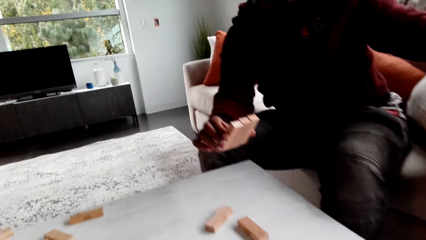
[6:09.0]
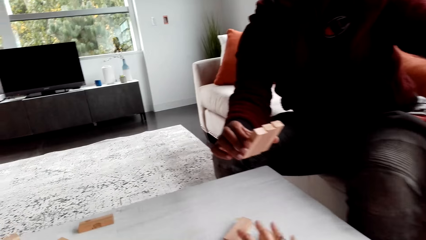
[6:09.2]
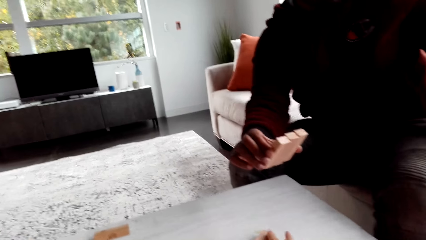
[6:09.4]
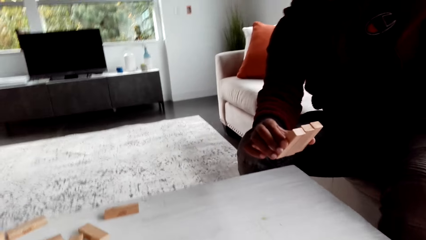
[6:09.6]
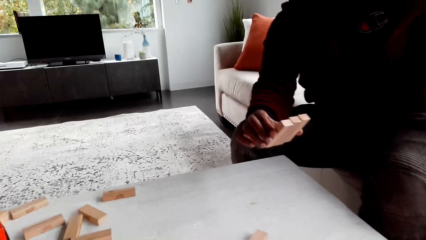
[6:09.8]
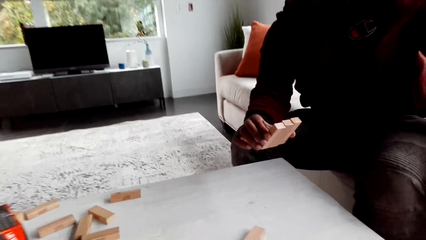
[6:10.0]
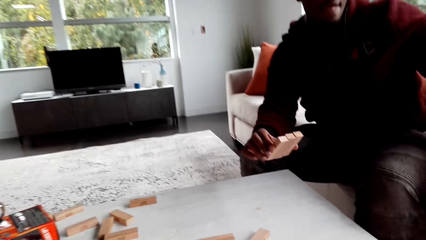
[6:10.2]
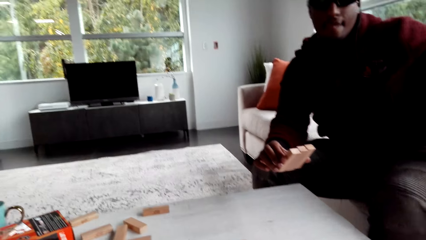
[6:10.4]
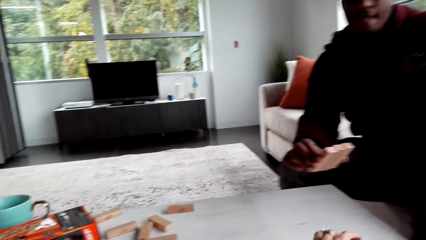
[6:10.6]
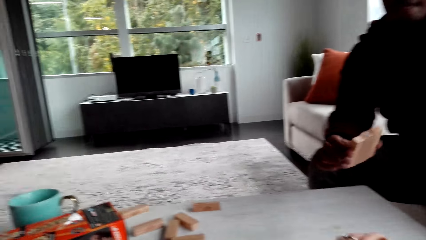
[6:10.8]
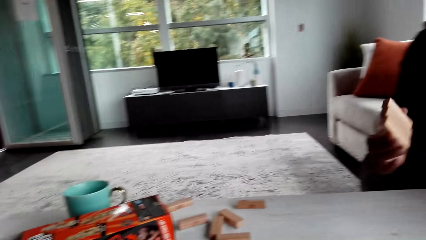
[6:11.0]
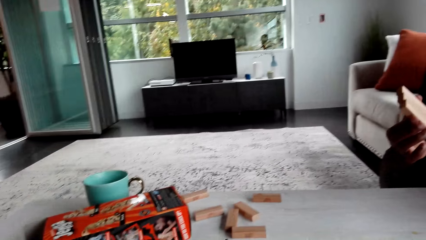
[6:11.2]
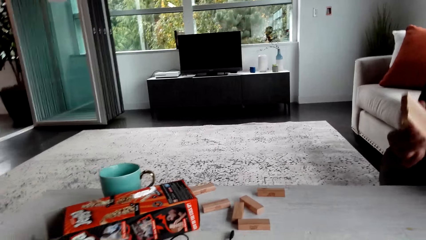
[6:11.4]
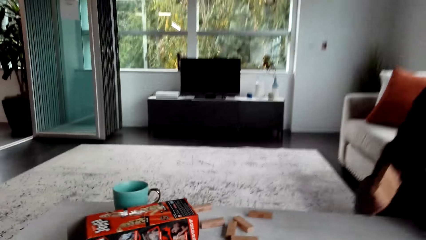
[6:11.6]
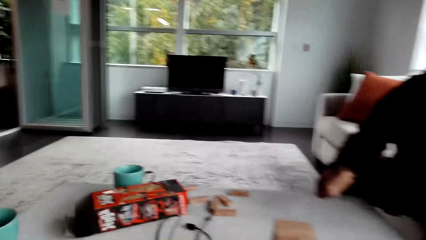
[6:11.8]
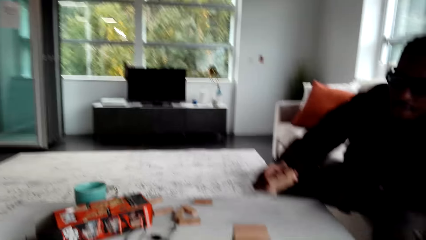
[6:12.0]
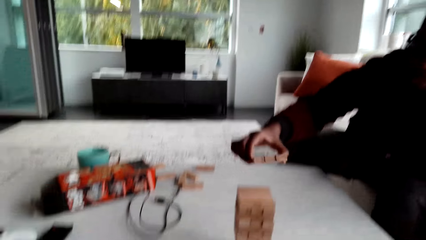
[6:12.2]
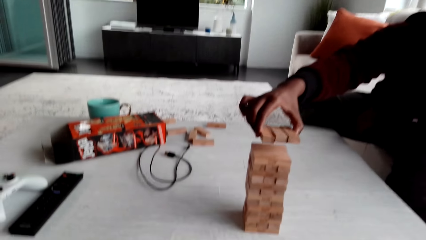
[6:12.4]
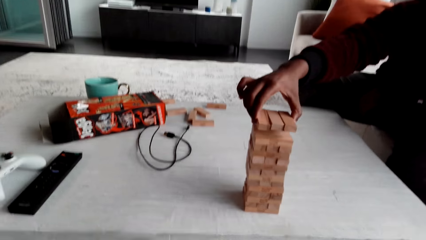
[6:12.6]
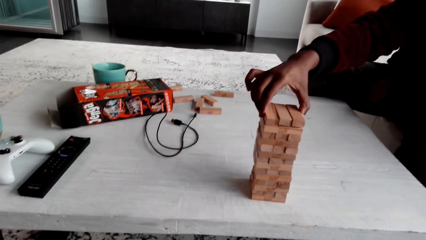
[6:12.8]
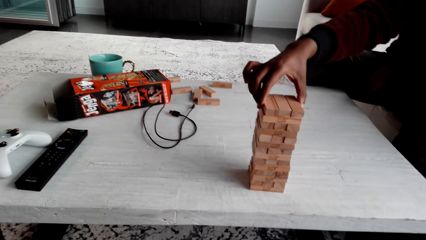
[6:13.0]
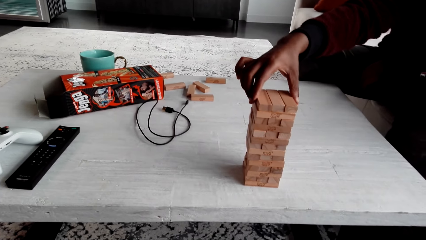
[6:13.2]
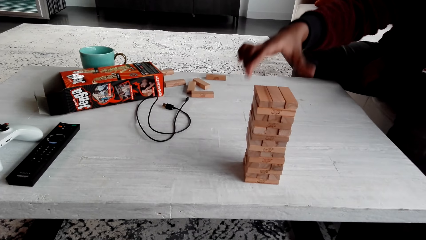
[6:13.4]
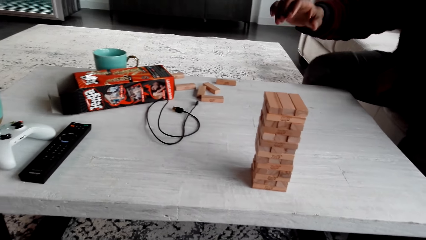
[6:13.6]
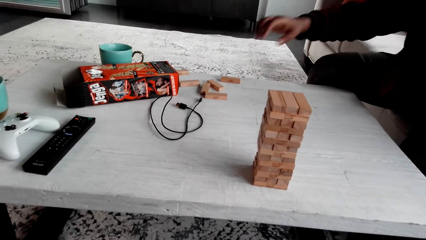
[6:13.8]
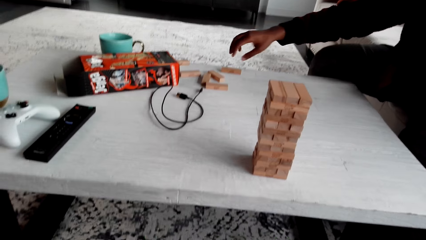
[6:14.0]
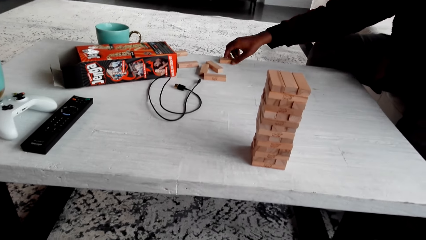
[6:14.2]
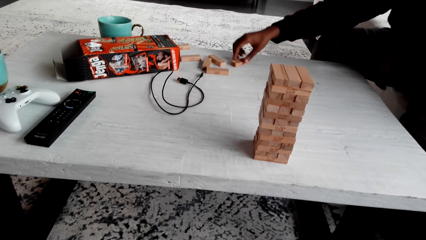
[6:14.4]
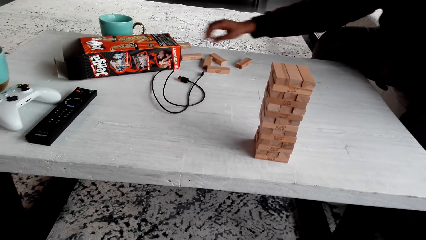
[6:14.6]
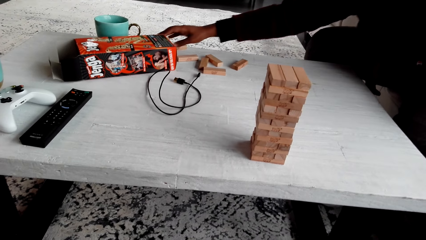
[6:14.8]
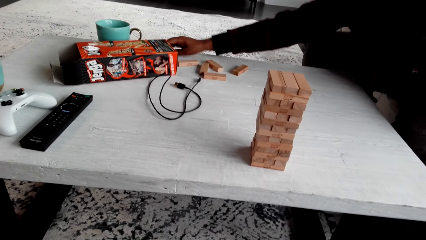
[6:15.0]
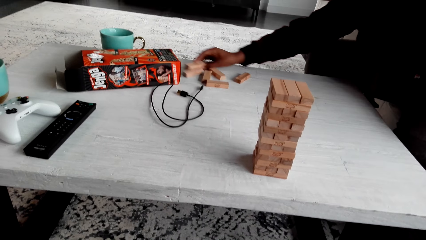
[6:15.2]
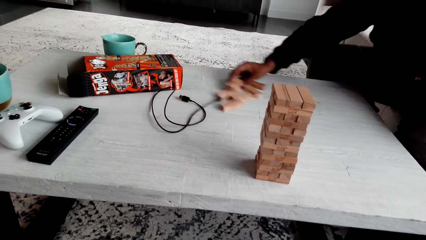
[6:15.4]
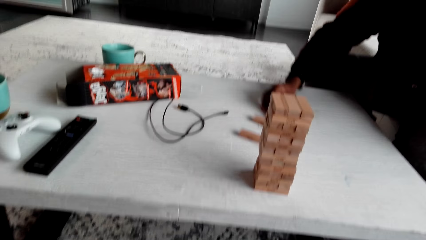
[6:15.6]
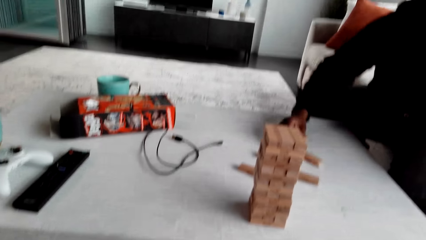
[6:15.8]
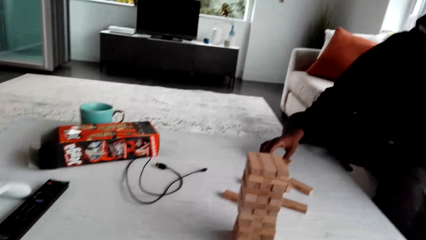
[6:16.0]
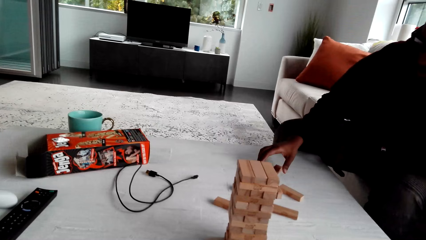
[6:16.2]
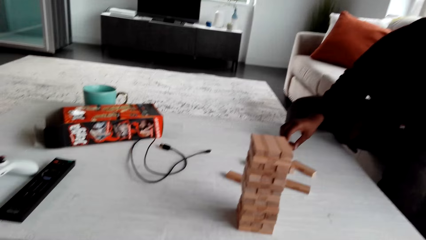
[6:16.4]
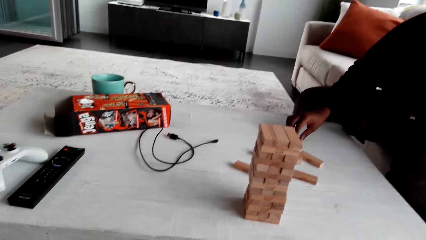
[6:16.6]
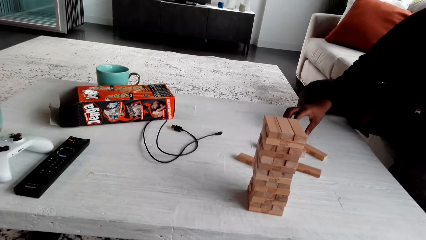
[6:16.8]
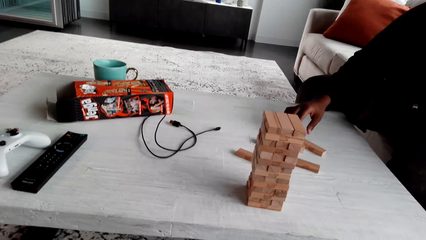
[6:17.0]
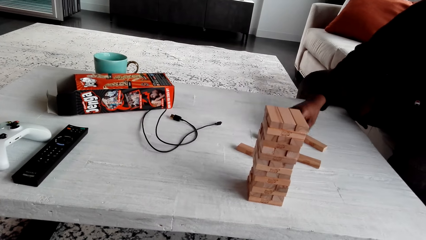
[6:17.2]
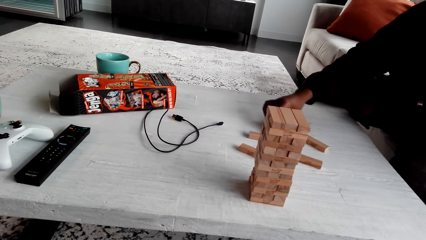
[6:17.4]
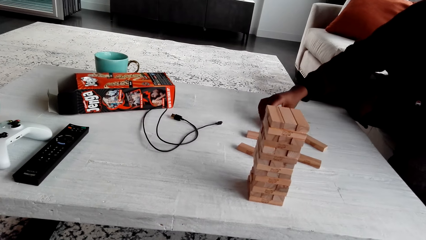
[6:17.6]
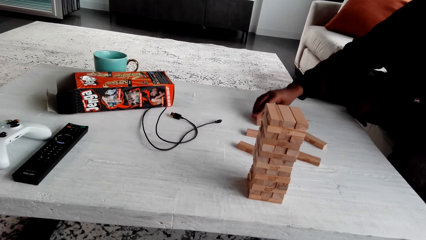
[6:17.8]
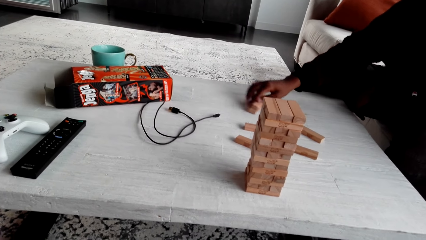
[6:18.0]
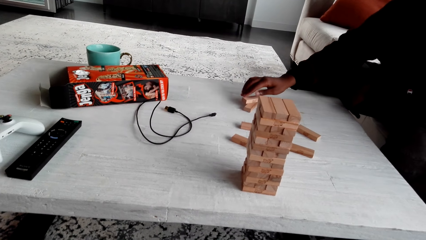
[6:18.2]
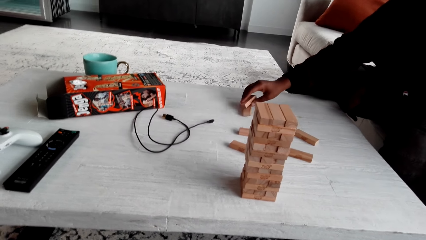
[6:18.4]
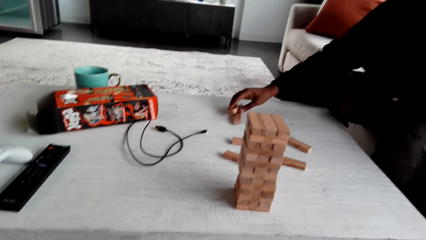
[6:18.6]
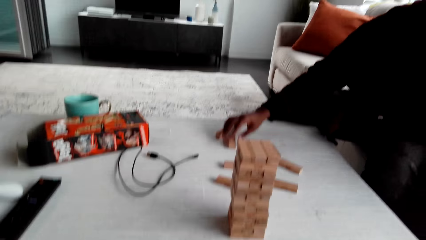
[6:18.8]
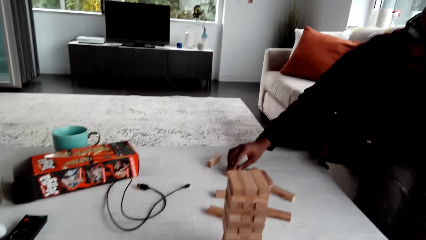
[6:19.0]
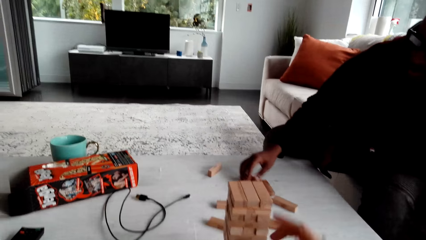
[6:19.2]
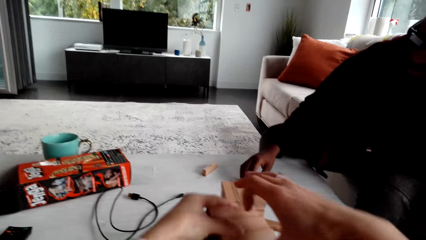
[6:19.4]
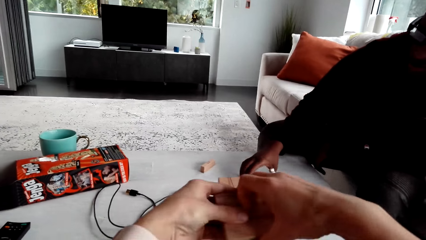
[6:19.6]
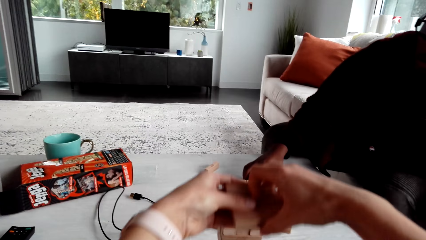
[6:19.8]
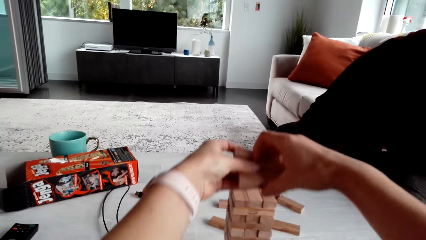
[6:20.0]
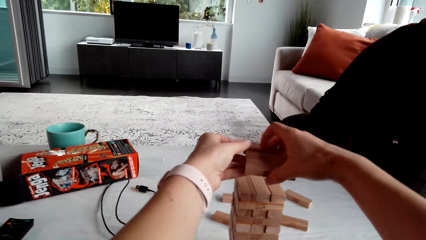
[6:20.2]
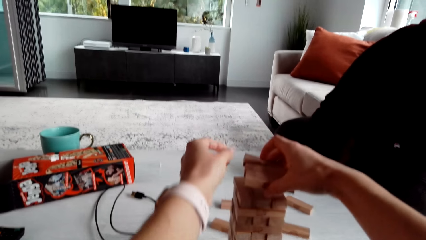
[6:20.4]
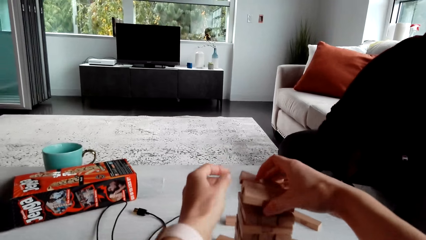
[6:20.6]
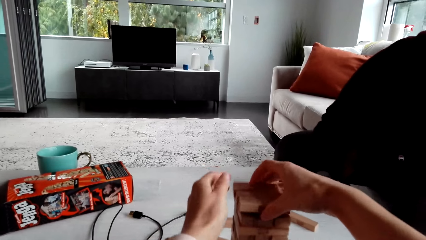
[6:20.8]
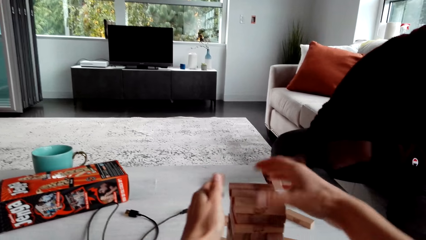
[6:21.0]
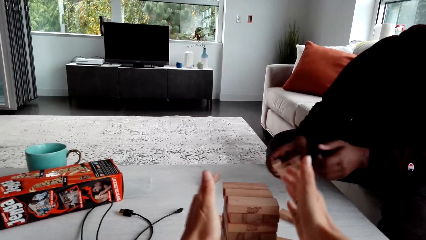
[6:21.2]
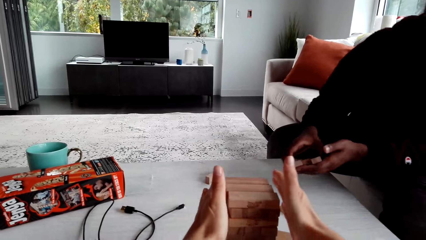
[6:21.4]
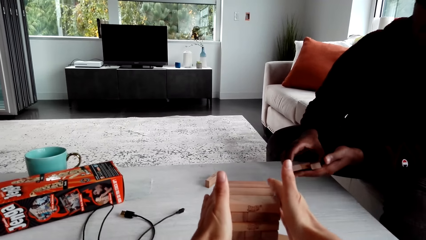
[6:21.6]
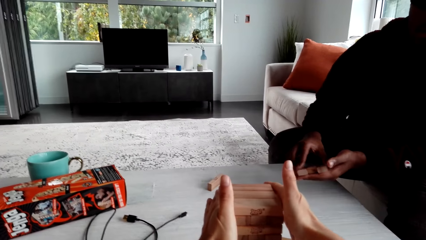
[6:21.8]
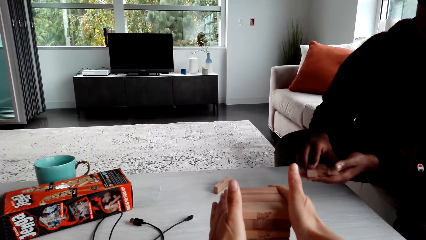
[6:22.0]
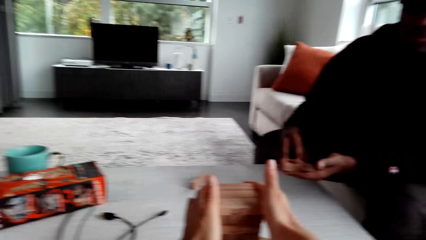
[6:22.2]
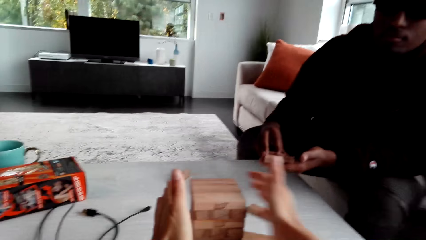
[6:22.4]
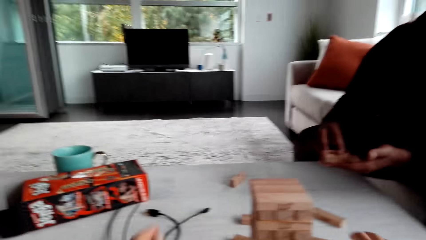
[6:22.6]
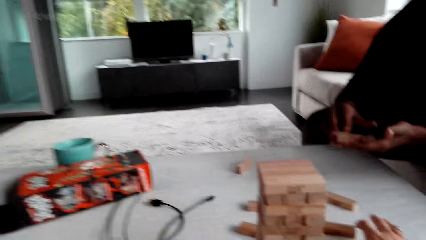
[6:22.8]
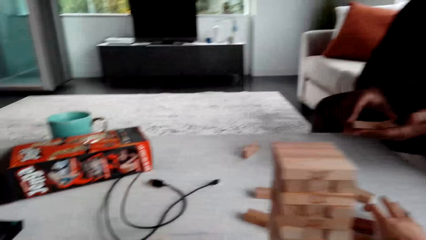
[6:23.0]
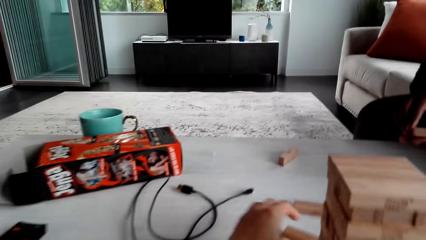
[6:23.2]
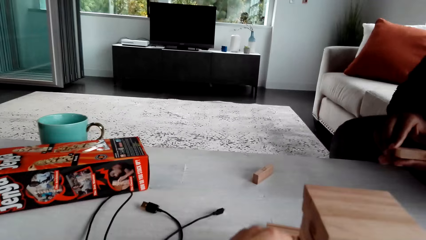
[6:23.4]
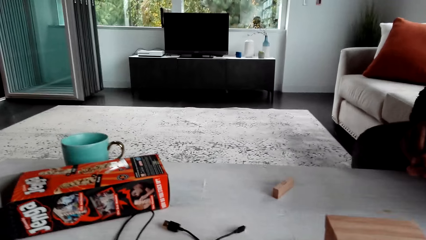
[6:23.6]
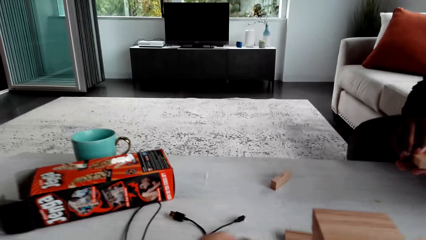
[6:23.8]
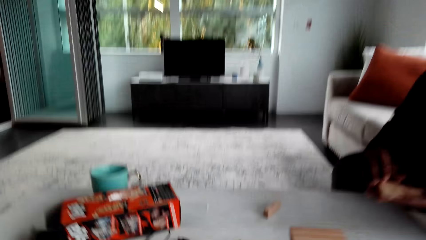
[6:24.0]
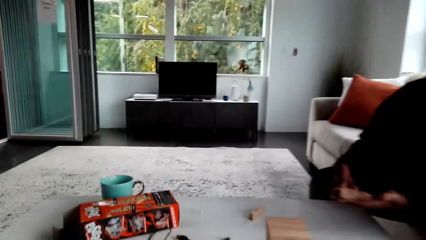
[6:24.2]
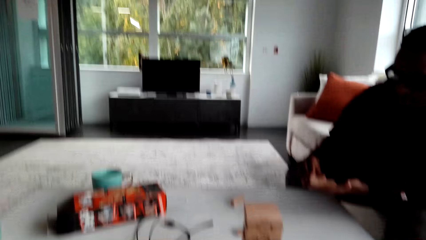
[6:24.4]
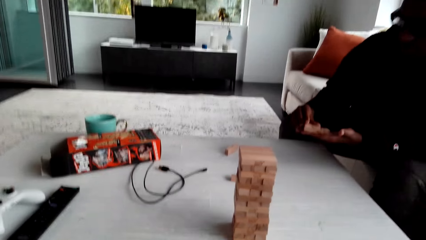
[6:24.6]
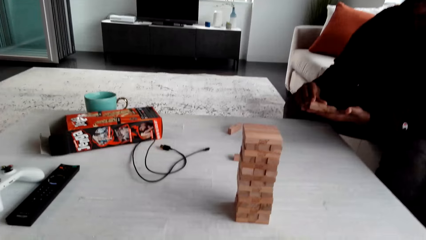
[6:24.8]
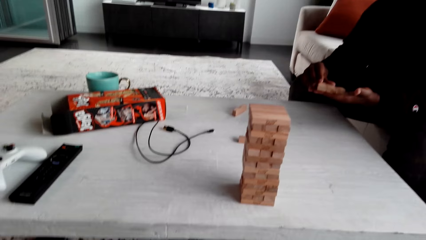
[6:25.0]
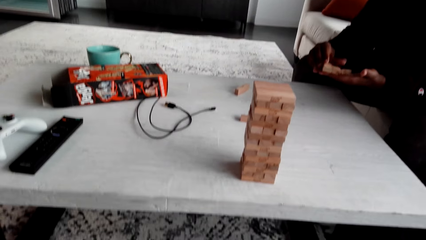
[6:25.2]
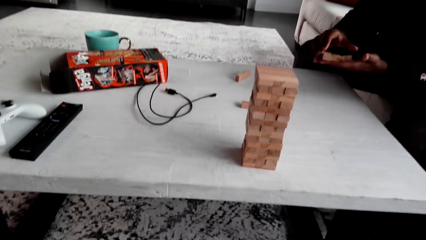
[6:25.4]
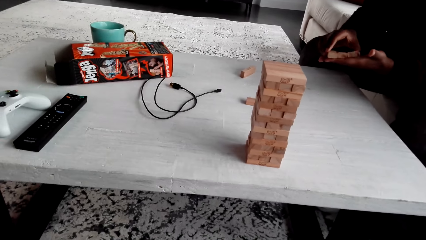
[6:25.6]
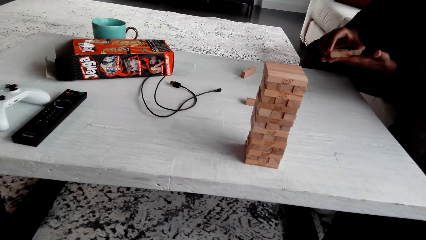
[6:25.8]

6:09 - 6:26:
The camera wearer dialogues with a man. The man plays the jenga game and moves a jenga block. The camera wearer dialogues with the man. They play the jenga game.
